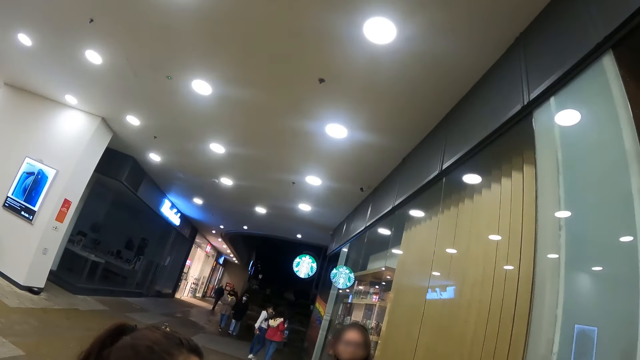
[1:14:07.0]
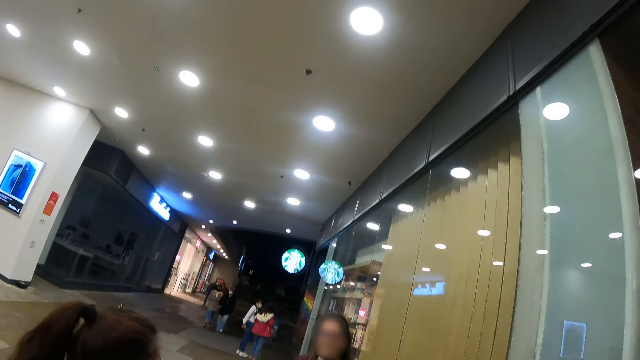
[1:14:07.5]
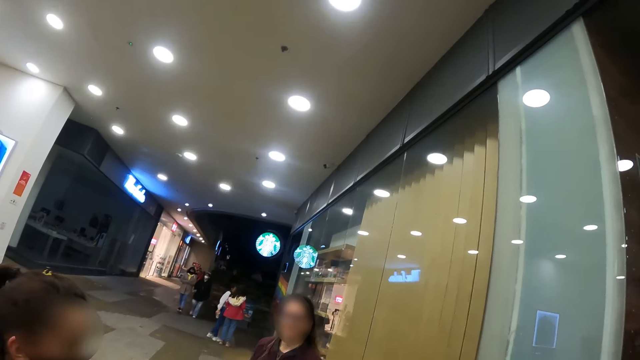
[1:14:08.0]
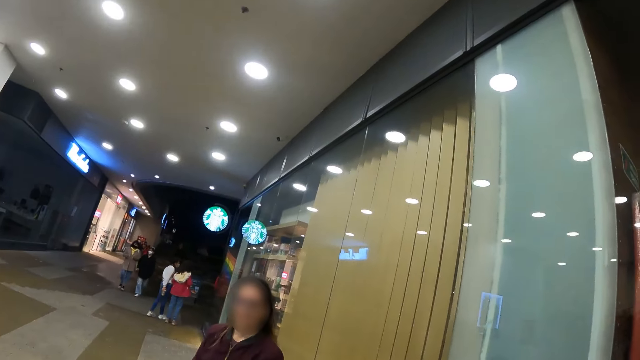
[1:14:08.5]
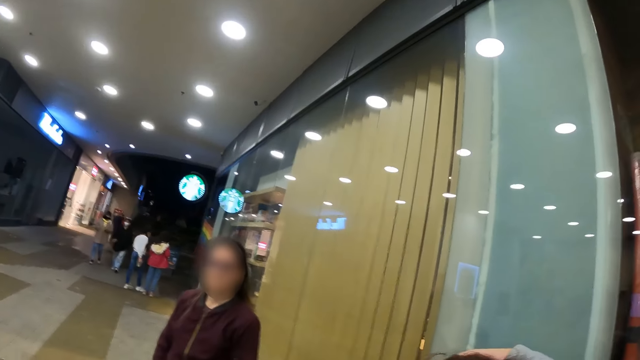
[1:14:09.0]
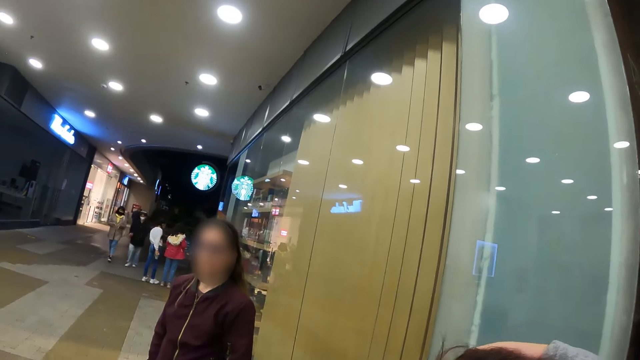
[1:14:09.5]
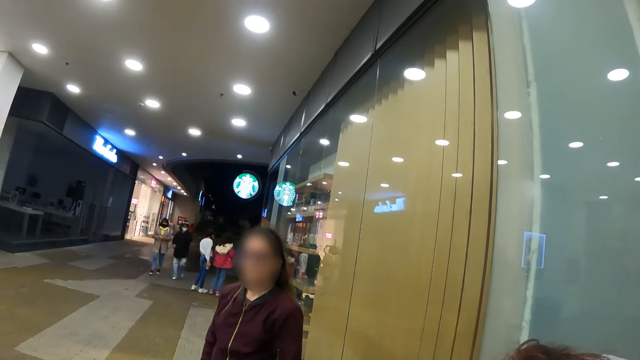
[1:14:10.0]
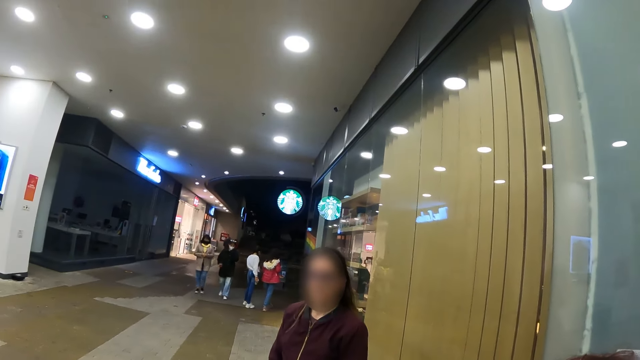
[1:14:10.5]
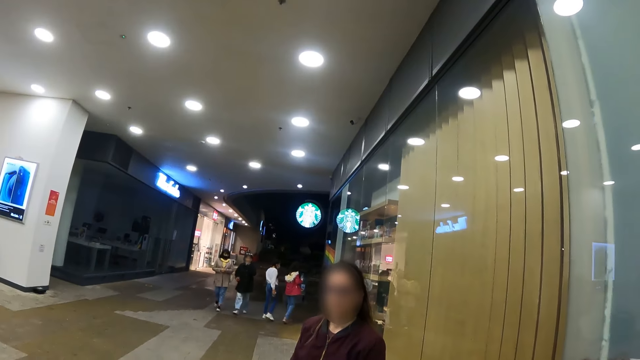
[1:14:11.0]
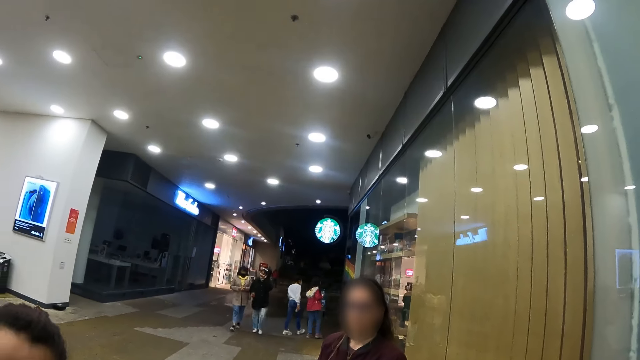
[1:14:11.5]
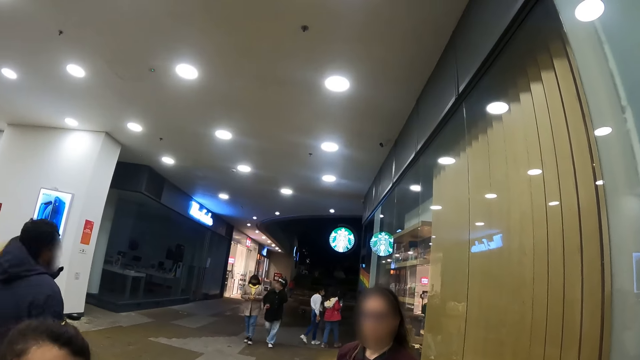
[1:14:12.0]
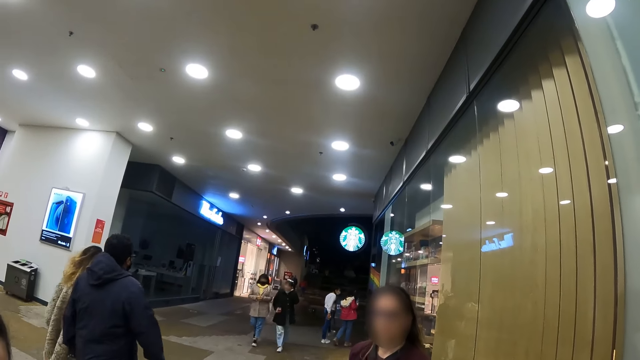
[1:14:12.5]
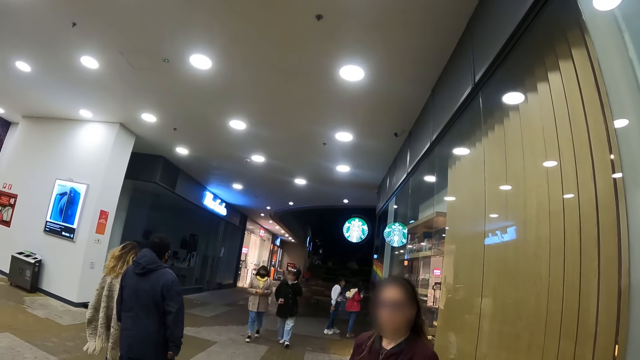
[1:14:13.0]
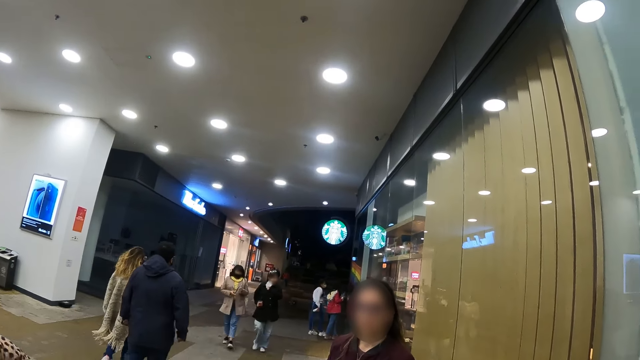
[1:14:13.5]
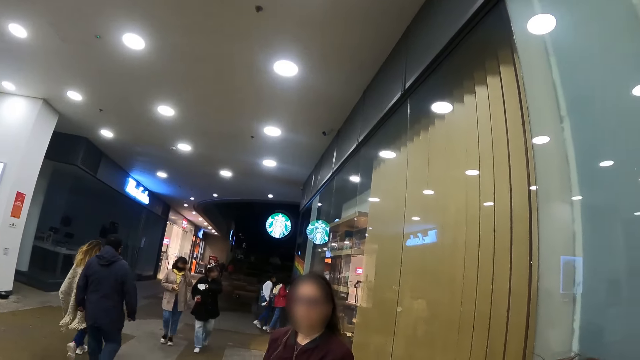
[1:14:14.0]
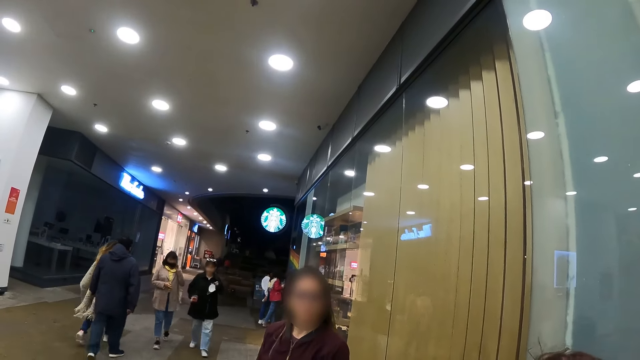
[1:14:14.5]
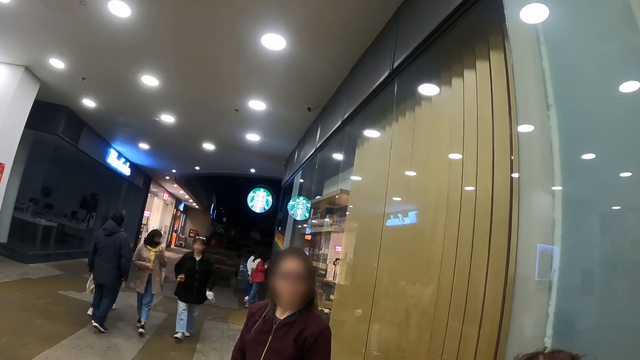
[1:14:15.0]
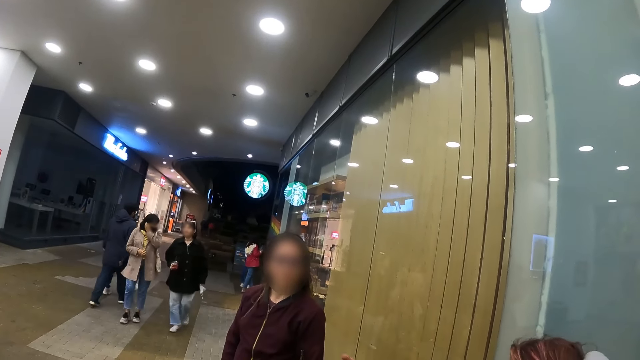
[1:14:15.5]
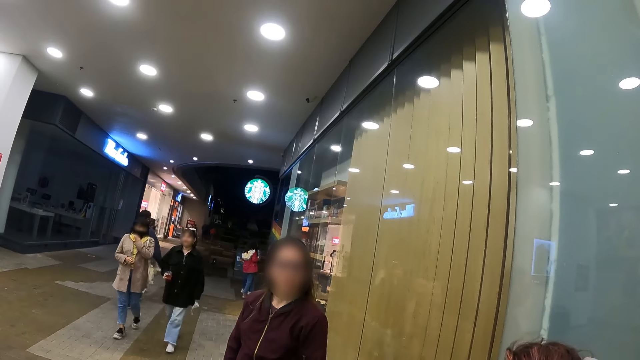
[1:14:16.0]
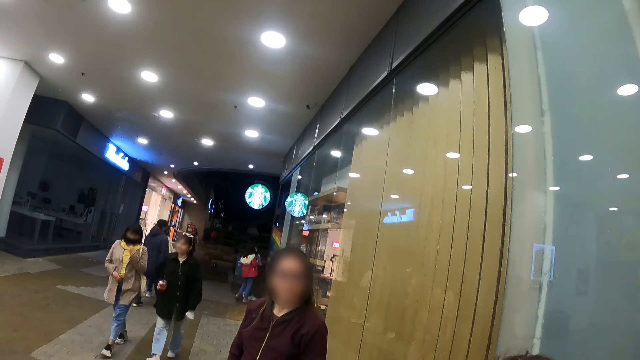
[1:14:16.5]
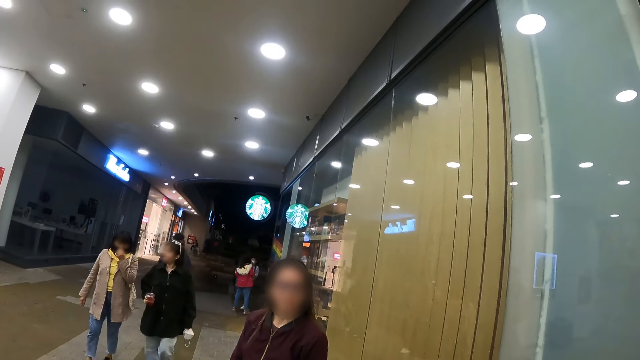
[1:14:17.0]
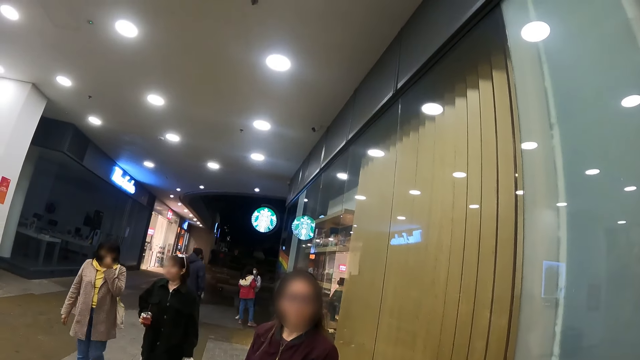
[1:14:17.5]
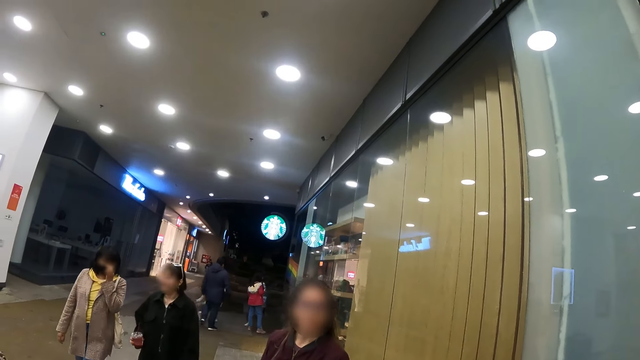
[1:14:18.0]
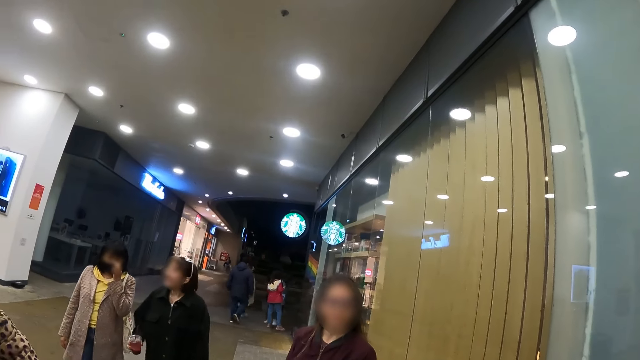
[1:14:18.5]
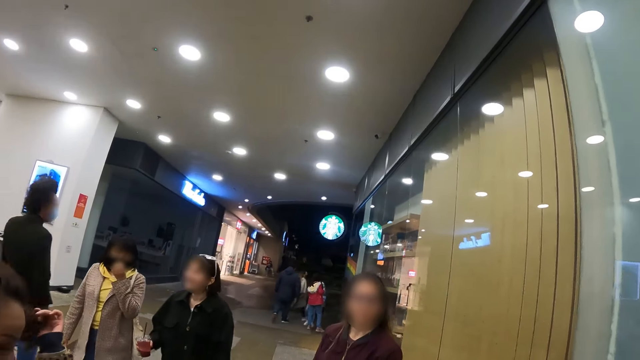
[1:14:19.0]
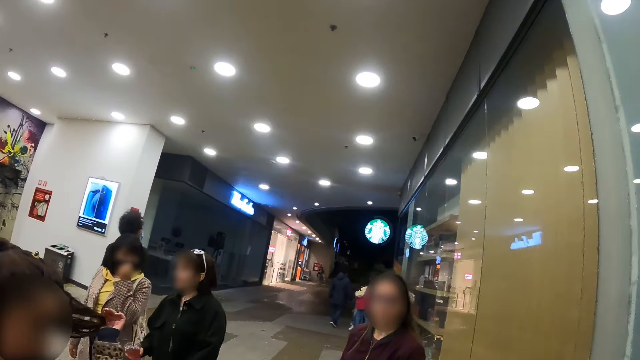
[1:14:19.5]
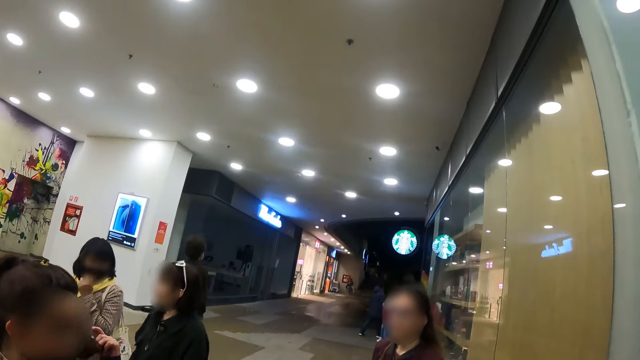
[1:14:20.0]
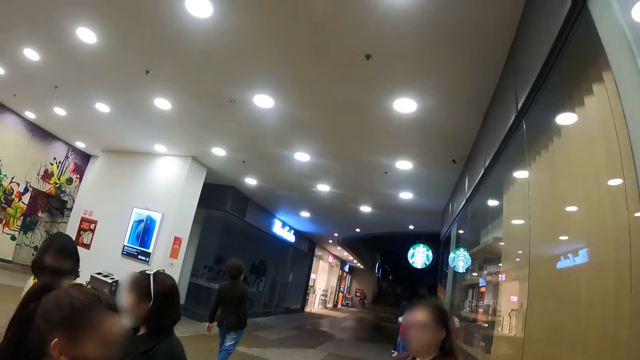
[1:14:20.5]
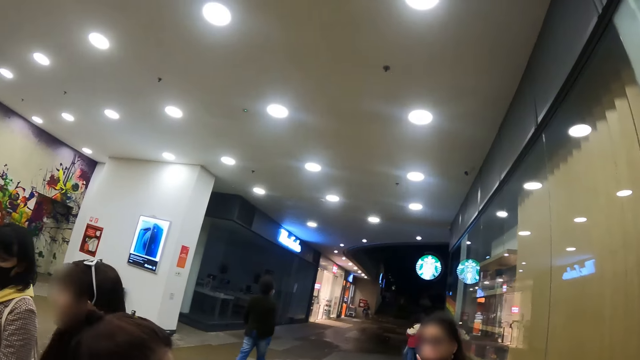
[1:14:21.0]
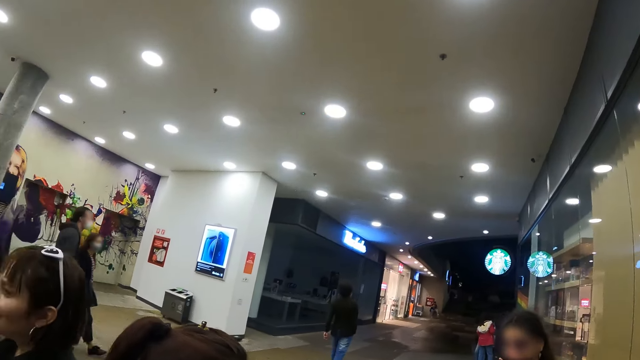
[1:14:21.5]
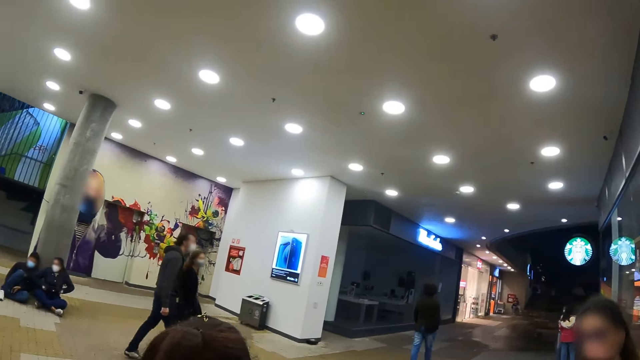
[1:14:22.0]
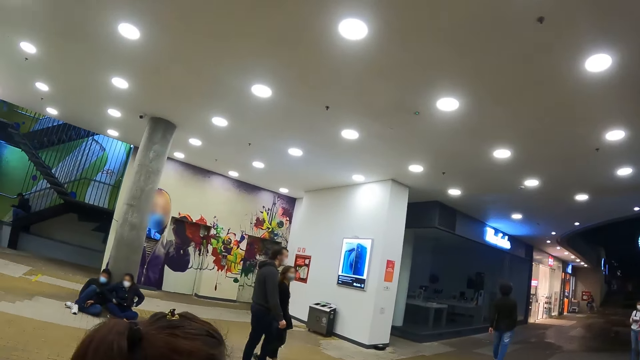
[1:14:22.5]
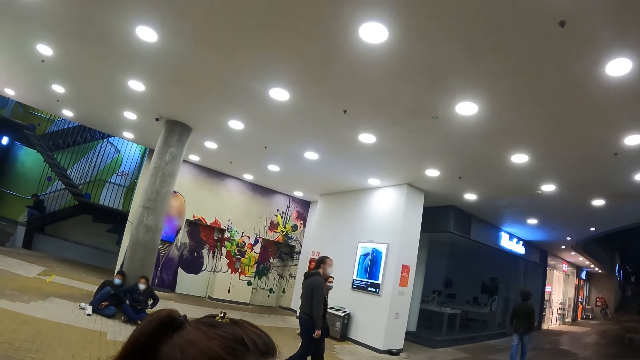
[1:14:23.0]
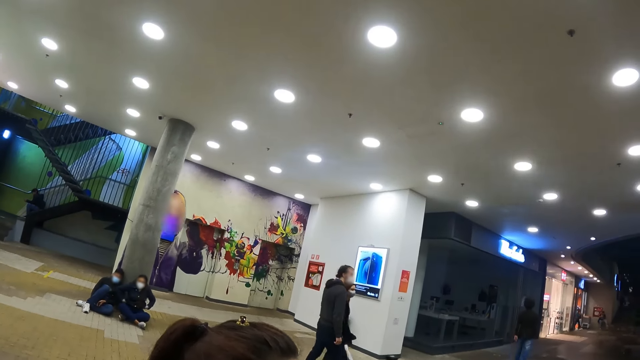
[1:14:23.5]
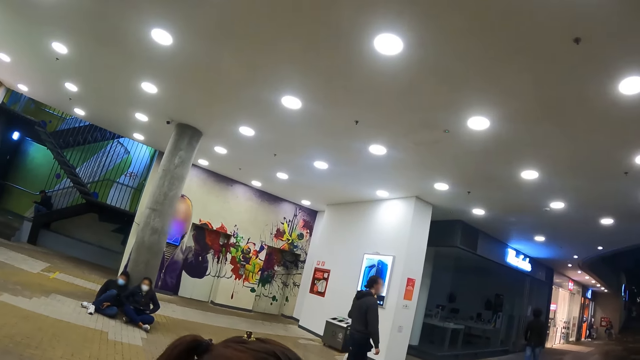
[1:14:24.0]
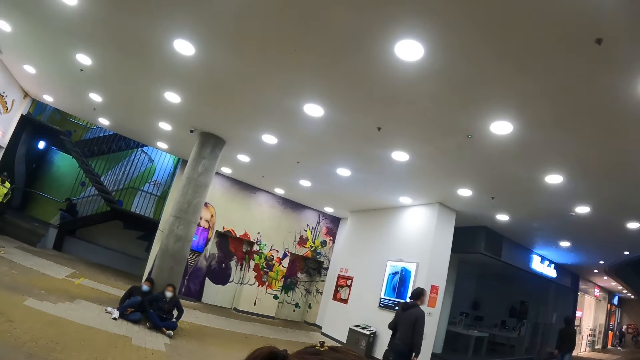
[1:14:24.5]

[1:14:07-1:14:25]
A woman holds her hair.

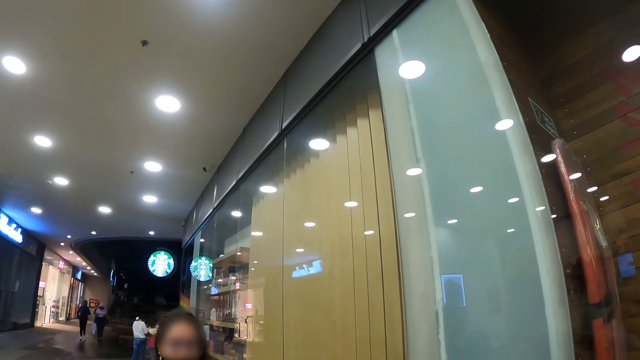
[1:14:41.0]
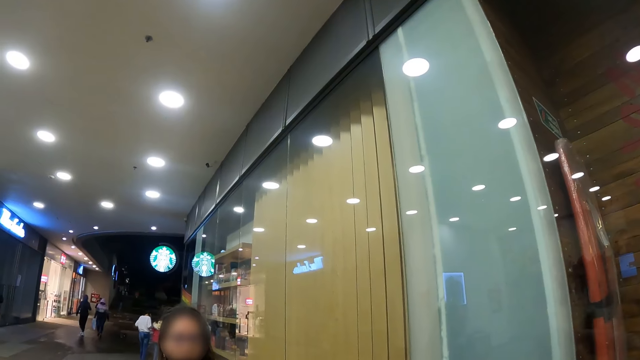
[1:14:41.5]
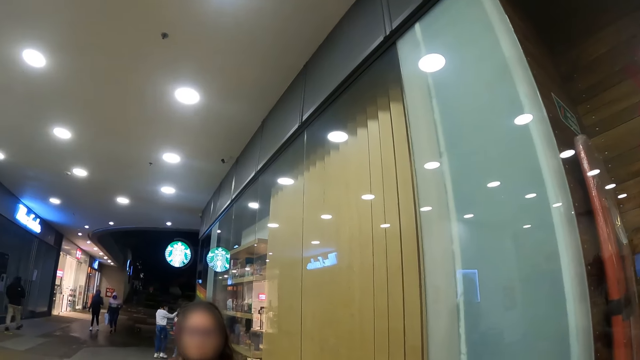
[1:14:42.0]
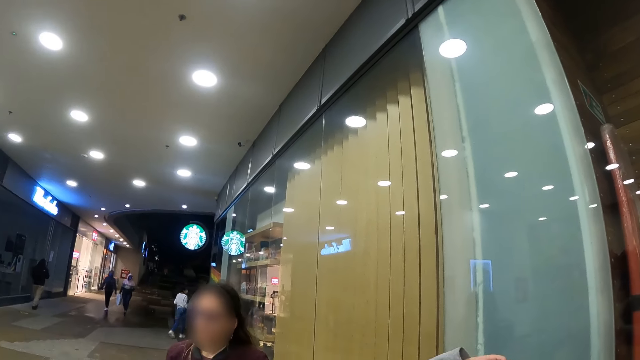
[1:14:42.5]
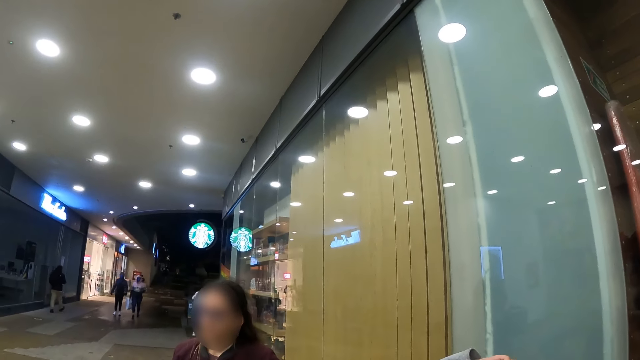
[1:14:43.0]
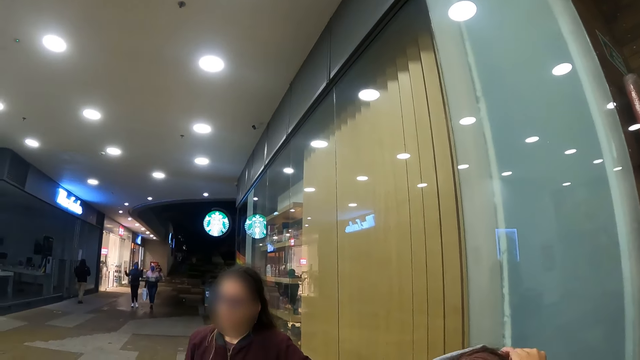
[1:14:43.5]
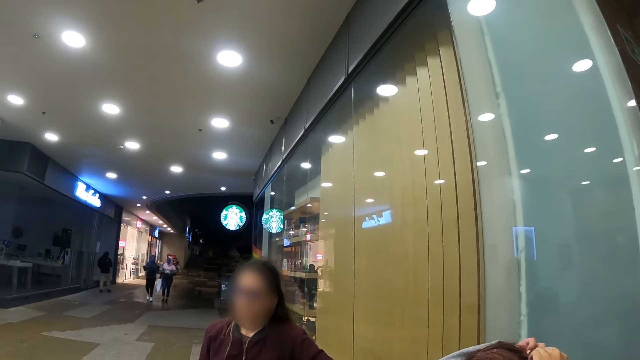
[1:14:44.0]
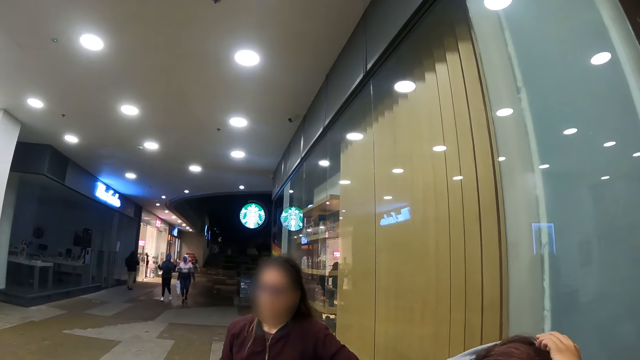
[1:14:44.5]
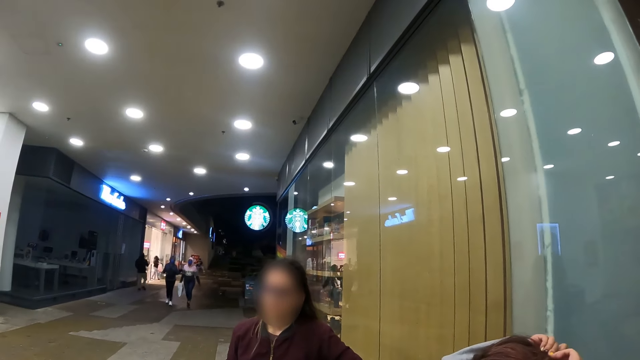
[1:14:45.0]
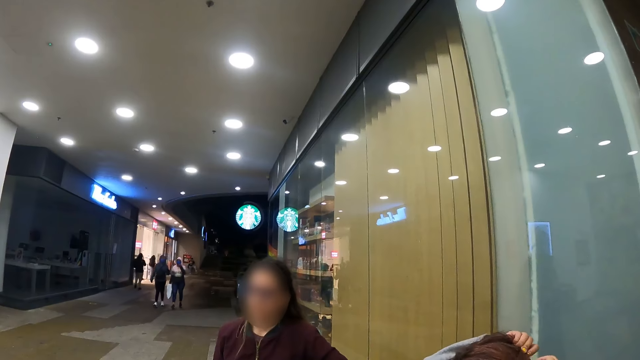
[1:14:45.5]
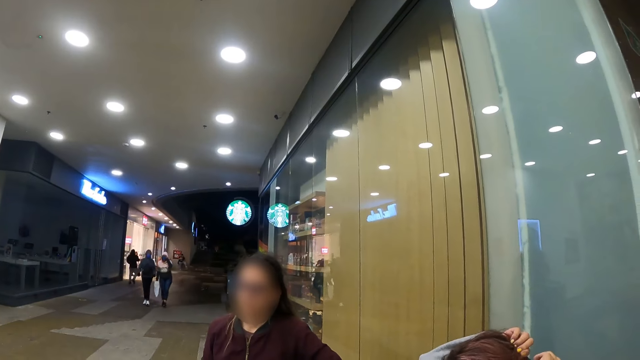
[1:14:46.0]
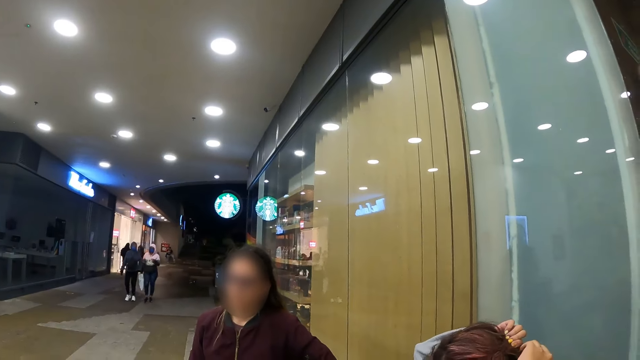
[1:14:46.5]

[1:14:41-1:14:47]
A woman holds her hair.
